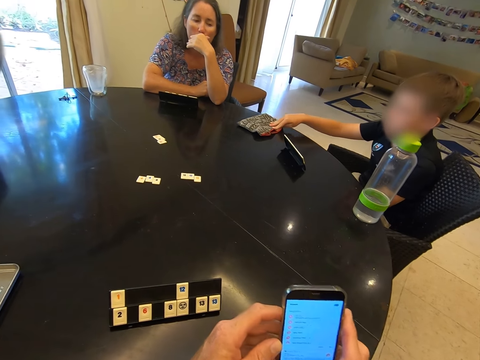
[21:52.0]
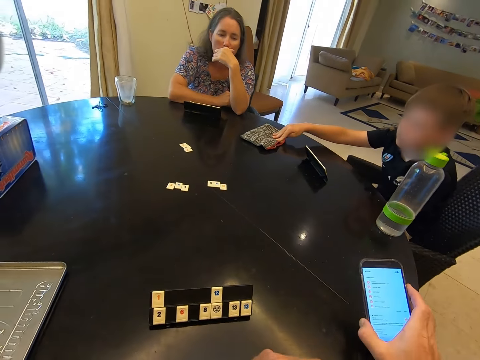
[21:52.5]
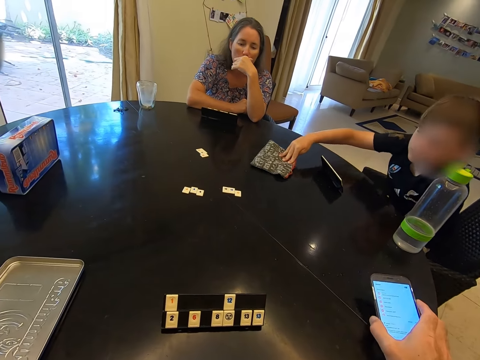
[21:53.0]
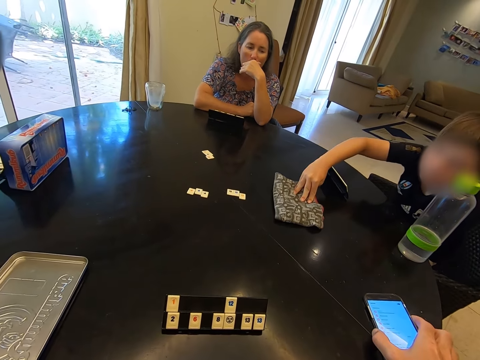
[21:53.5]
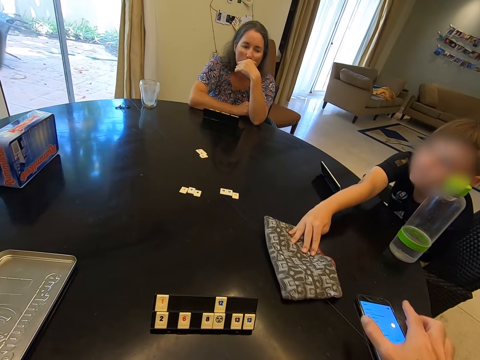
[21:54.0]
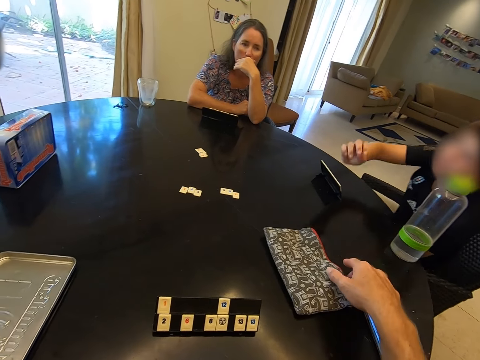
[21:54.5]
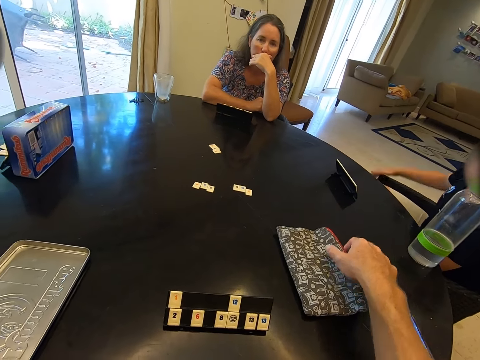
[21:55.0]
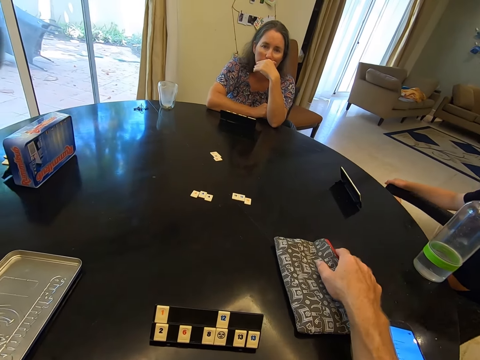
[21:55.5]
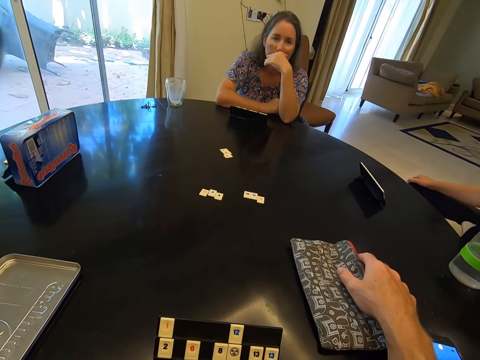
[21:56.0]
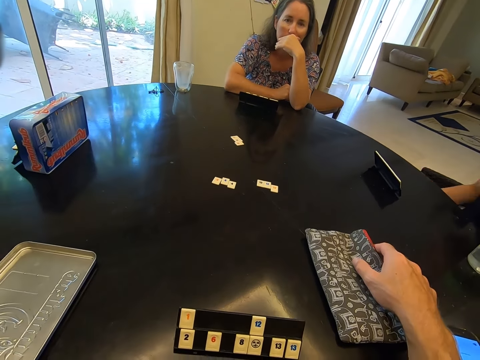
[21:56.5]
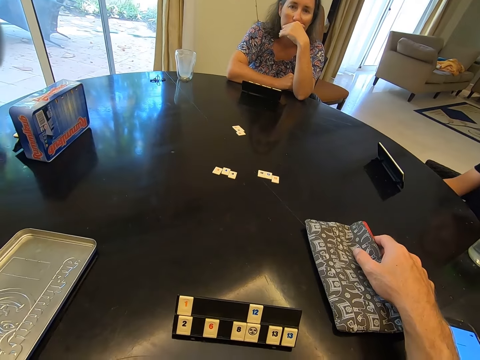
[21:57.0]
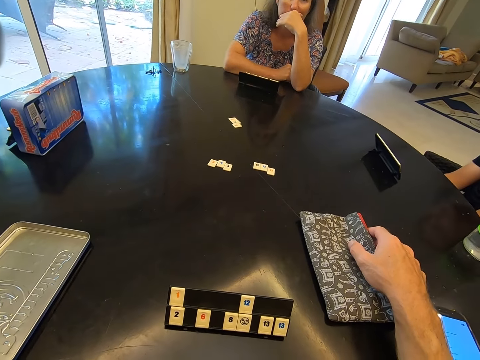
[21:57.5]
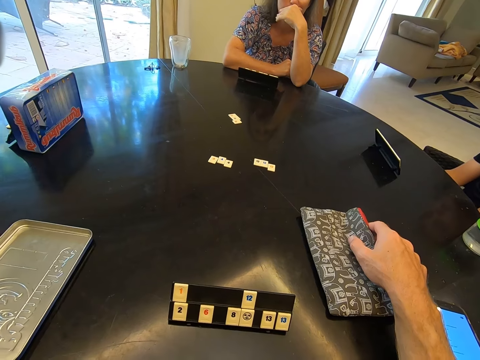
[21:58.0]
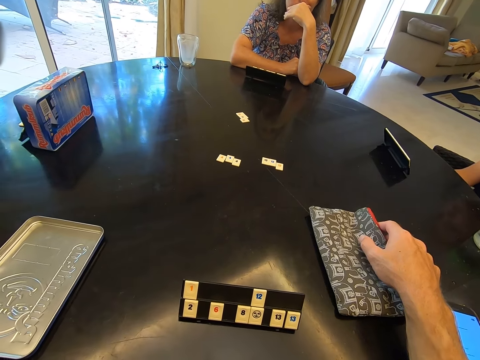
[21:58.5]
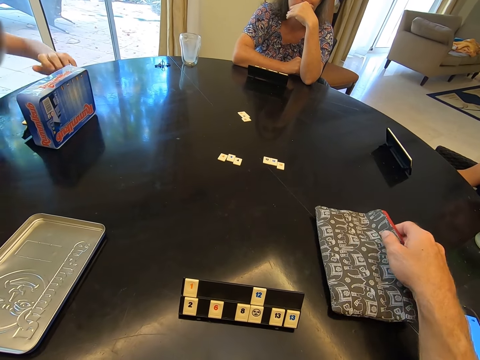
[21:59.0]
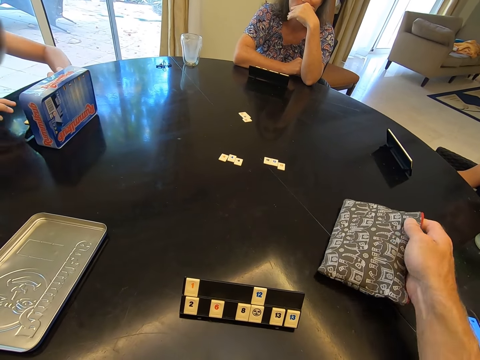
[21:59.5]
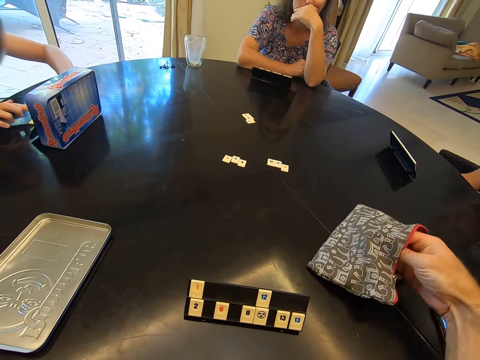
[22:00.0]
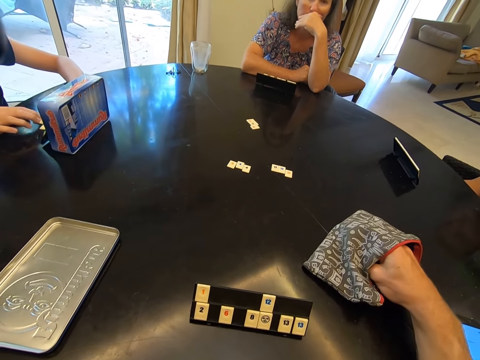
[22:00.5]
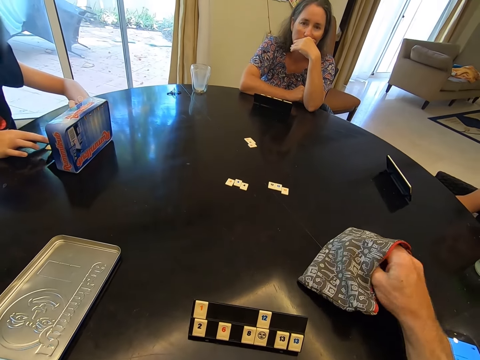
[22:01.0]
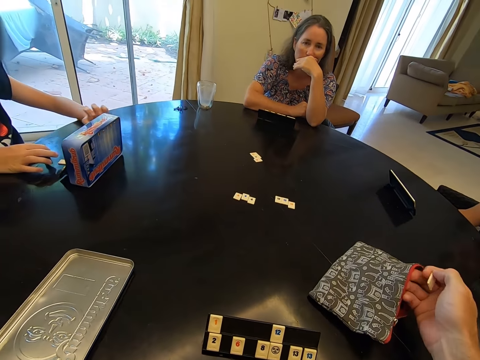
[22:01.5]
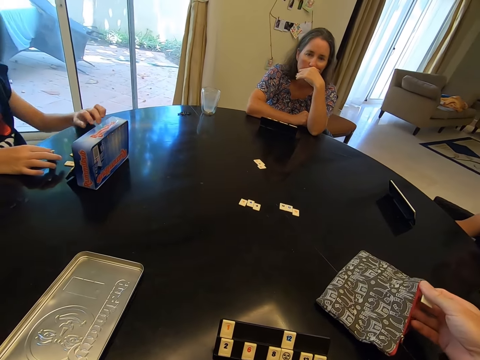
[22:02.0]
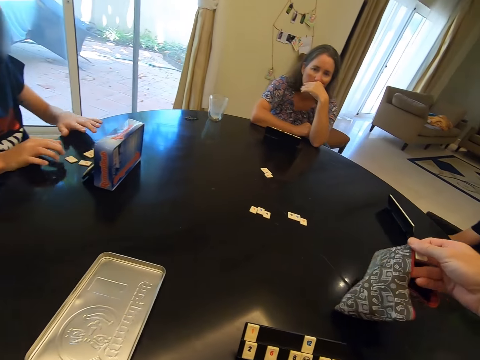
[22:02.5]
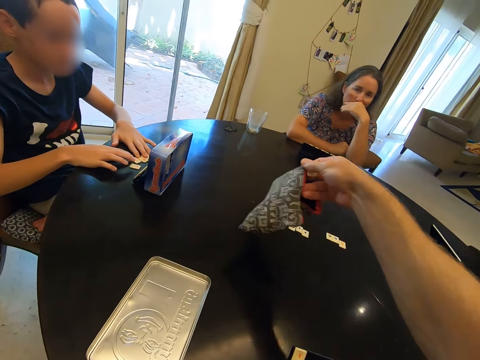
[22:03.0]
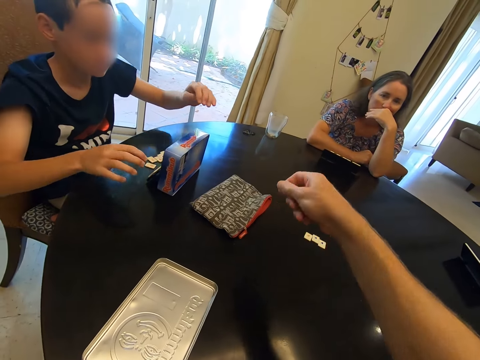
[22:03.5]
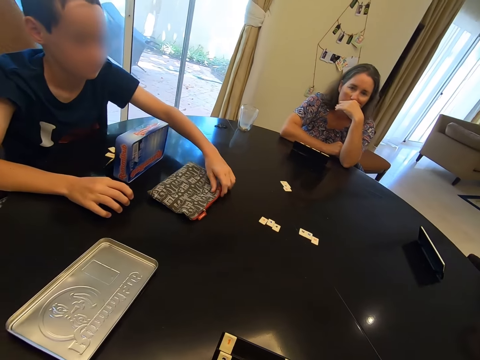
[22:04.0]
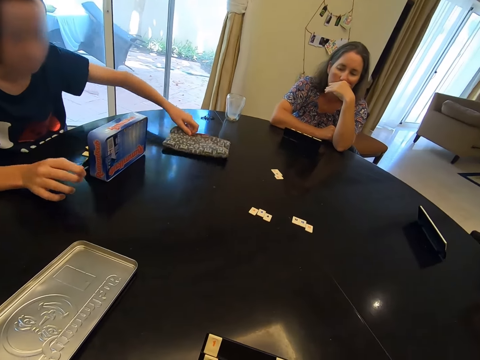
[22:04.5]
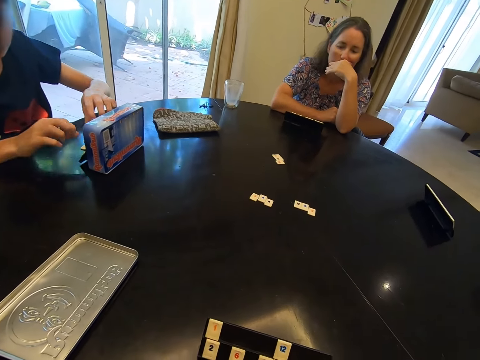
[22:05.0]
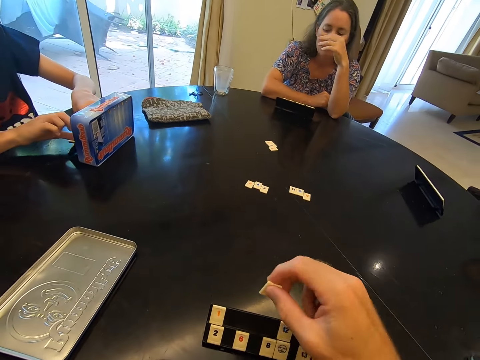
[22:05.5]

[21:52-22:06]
A child passes the bag to the camera wearer. The camera wearer places the phone on the table. He places his hand on the bag of tiles. He holds the bag. He picks up a tile from the bag. Another child arranges the tiles on the table. The camera wearer places the bag on the table. He passes the bag of tiles to the other child. The other child drags the bag of tiles on the table.

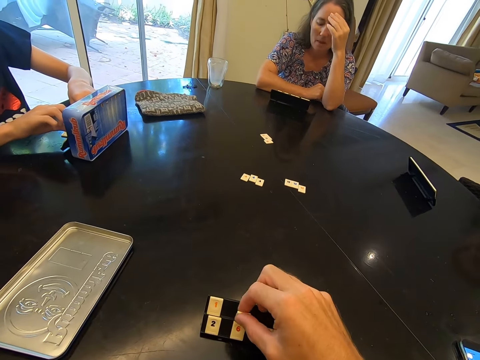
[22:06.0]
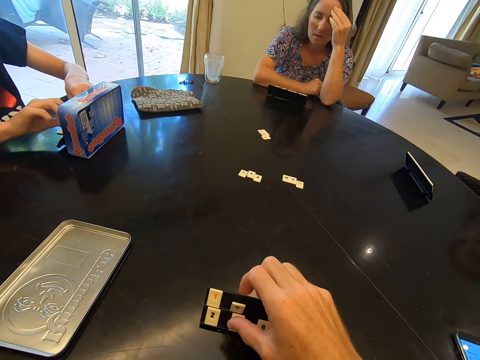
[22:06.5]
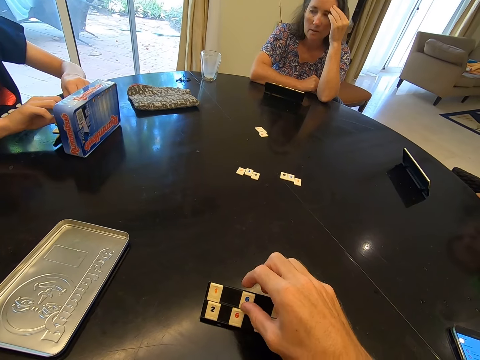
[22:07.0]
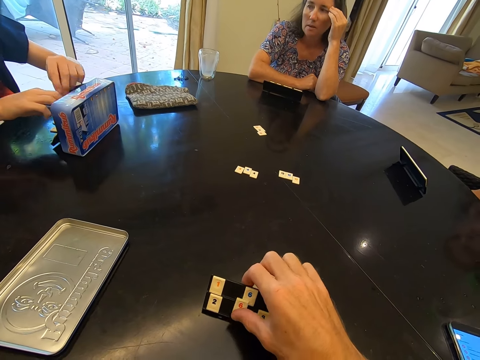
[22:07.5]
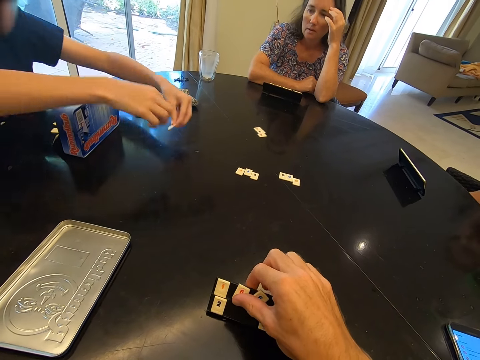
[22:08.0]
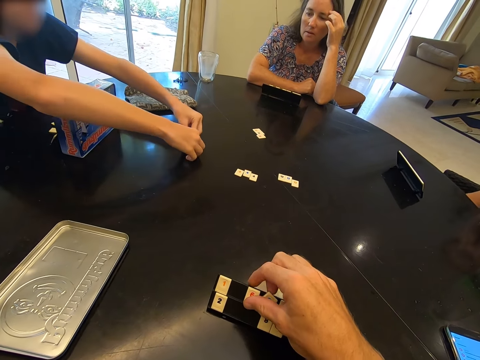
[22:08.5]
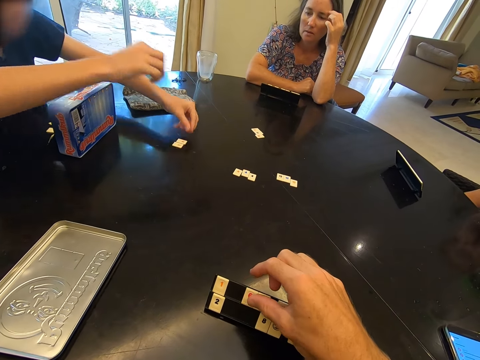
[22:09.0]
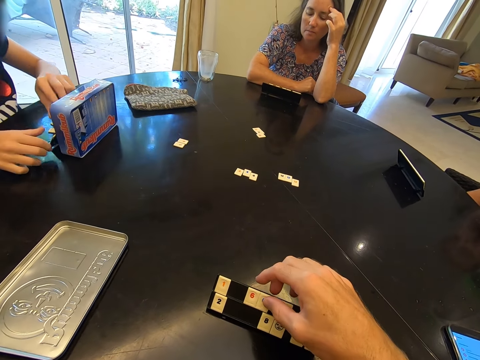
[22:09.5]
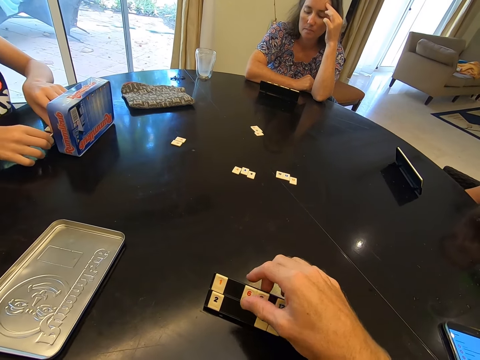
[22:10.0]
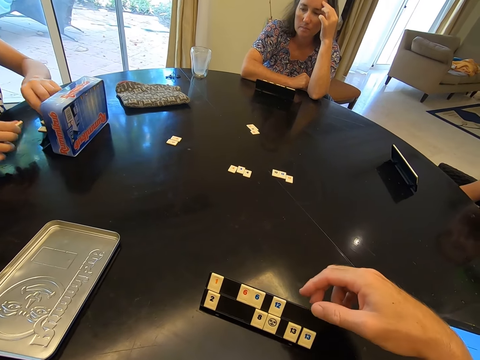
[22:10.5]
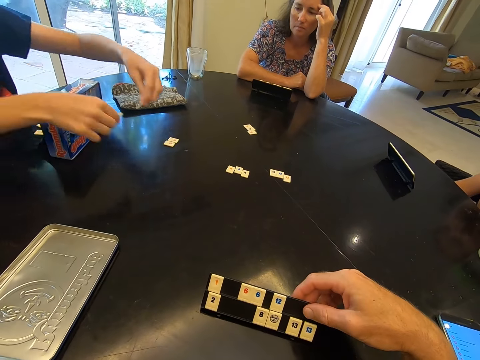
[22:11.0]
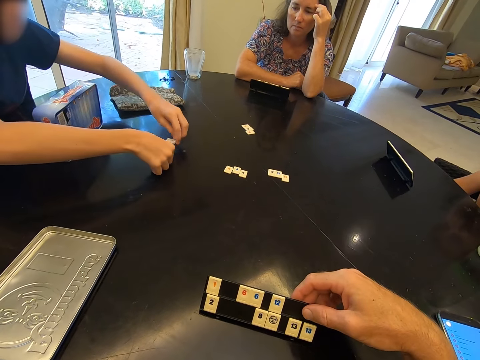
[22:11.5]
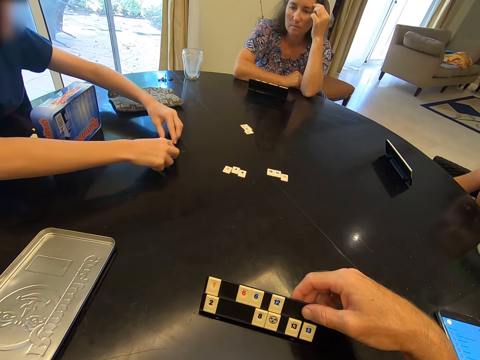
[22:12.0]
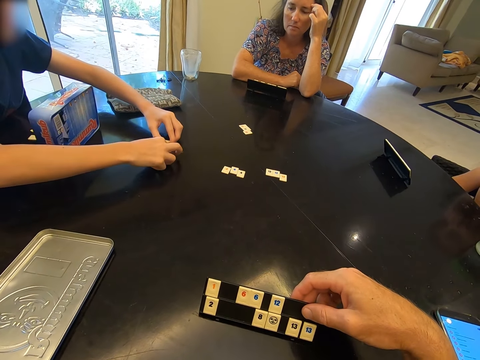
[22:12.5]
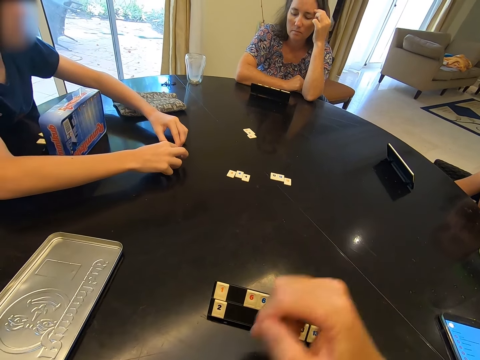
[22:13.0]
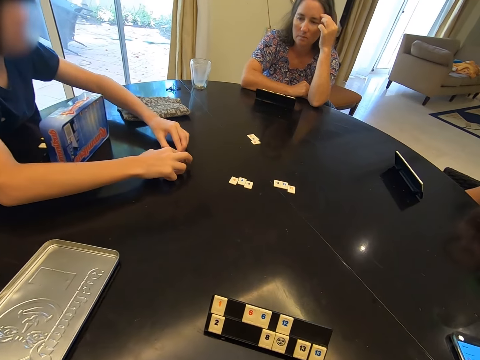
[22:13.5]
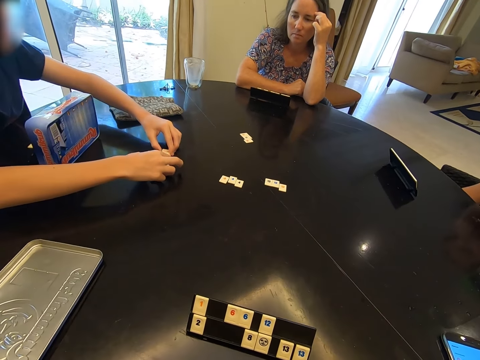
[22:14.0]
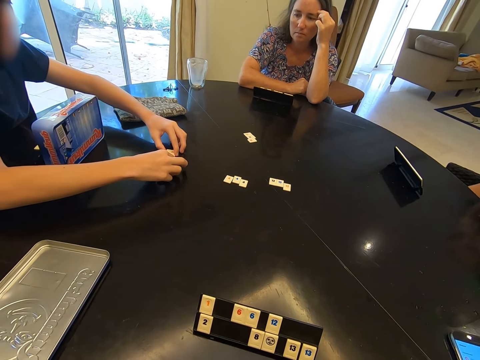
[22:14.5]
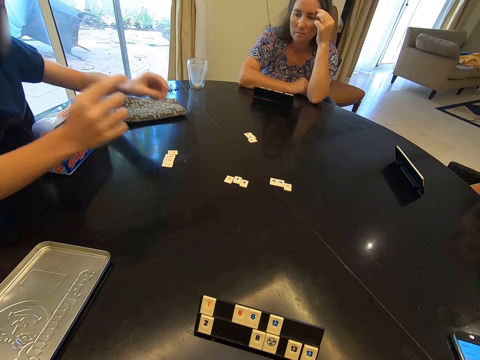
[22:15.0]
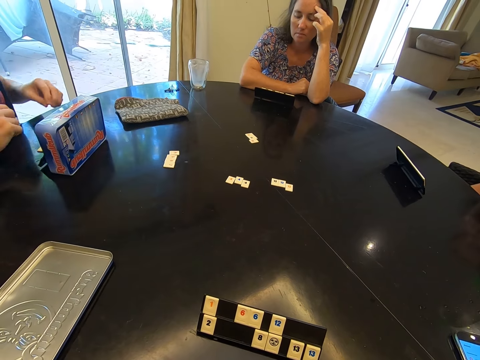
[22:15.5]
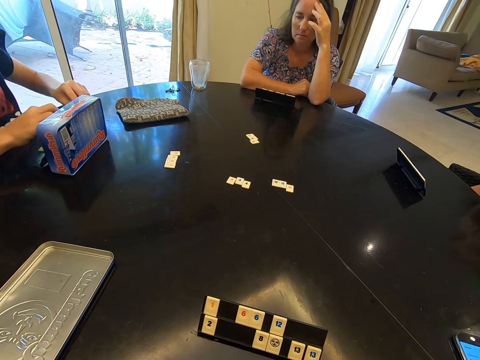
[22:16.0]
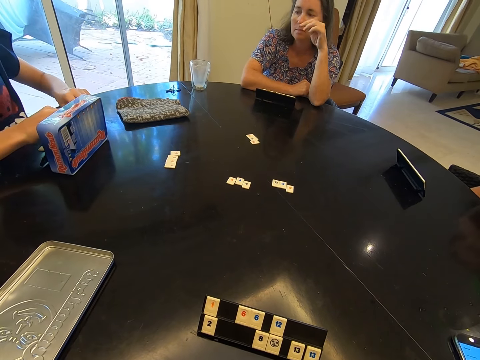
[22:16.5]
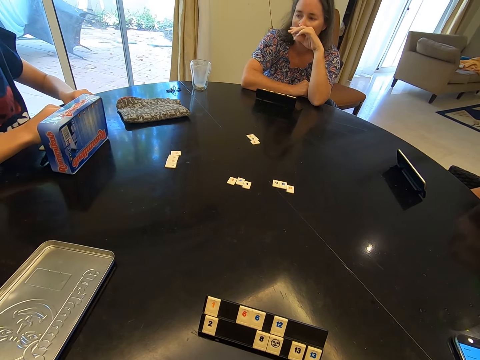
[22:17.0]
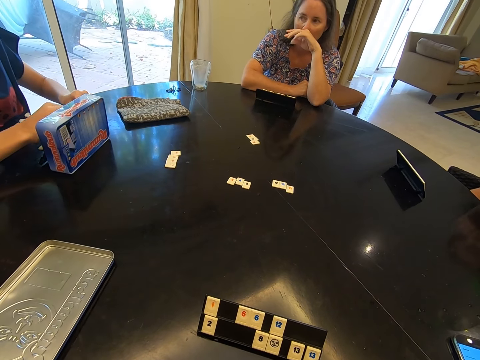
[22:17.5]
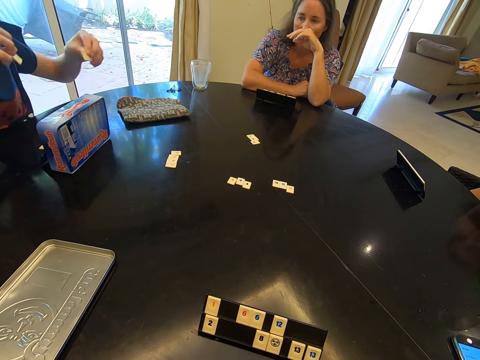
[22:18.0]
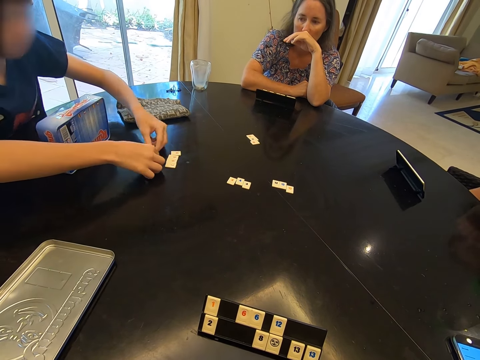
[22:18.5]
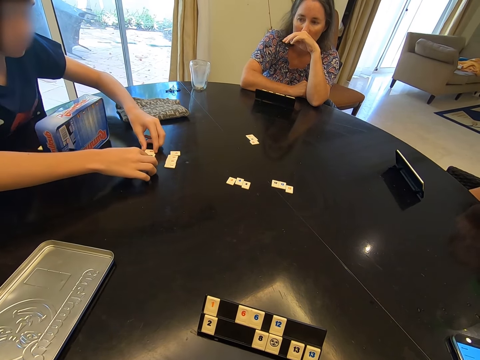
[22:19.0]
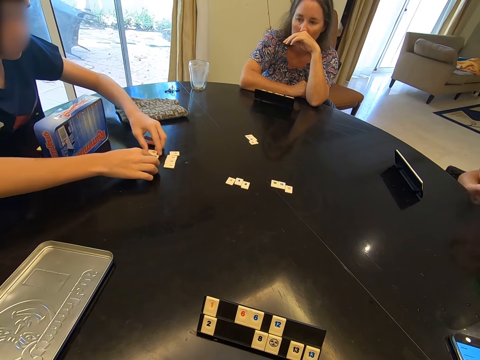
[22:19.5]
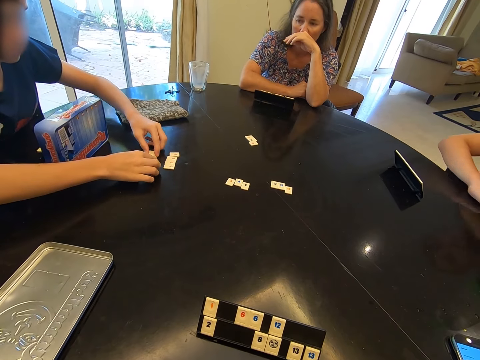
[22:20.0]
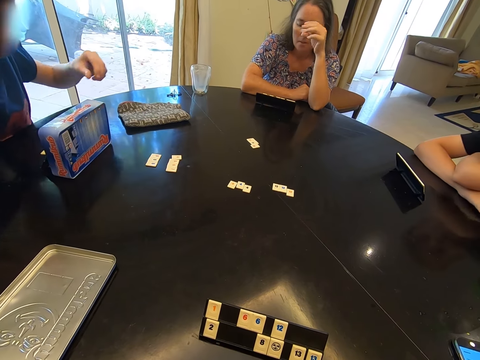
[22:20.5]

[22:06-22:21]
A child picks tiles from a rack. The camera wearer places the game chip on the rack. They arrange the tile on the rack. The child places the tiles on the table. The child picks tiles from the rack. The camera wearer adjusts the rack on the table. The child places the tiles on the table. The camera wearer looks around. The child picks tiles from the rack. The child places the tiles on the table.
